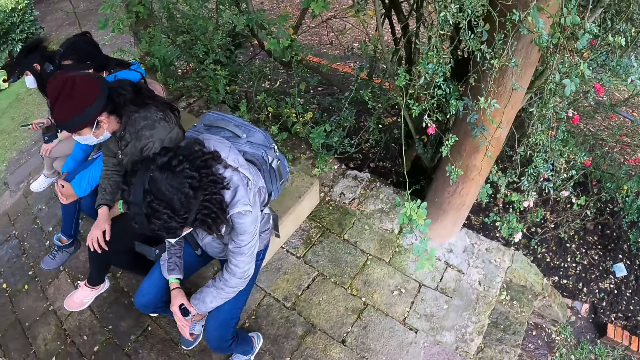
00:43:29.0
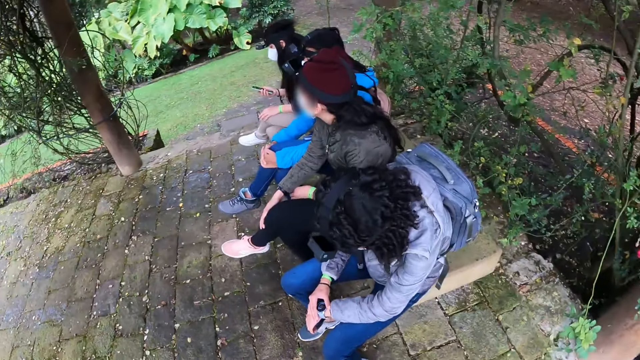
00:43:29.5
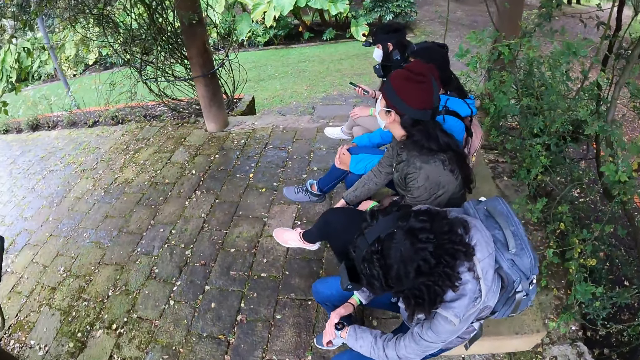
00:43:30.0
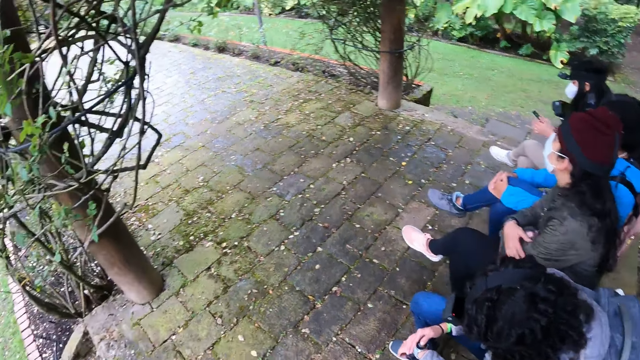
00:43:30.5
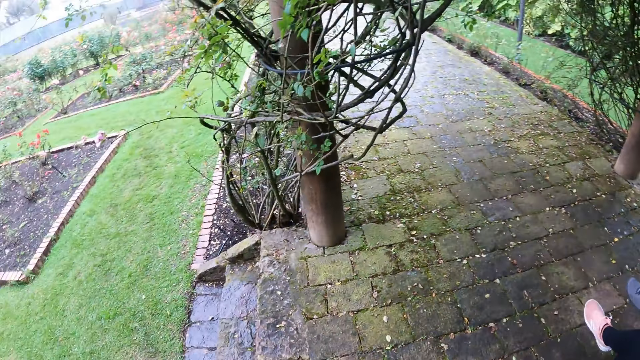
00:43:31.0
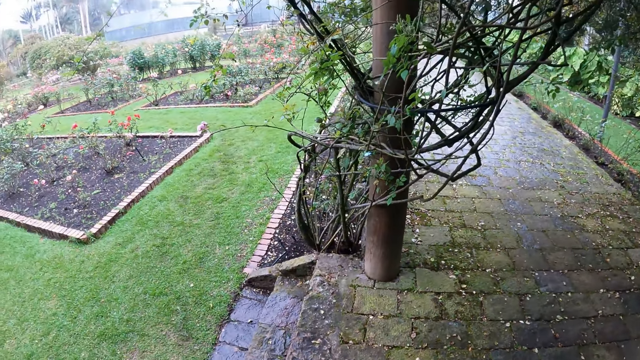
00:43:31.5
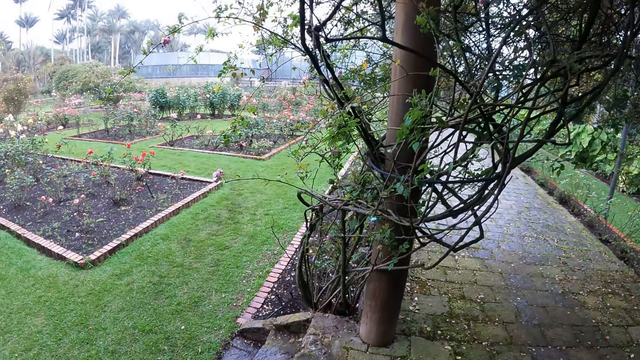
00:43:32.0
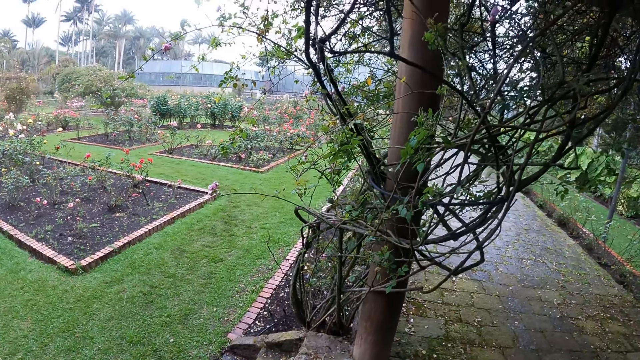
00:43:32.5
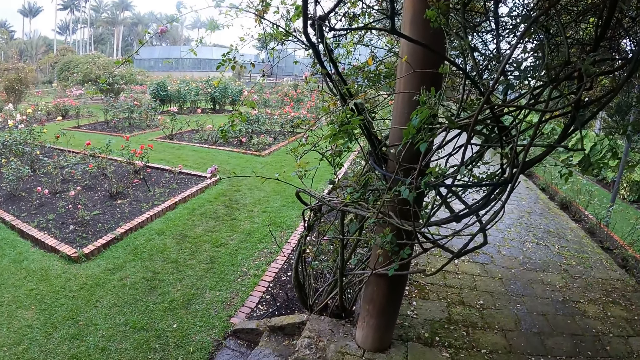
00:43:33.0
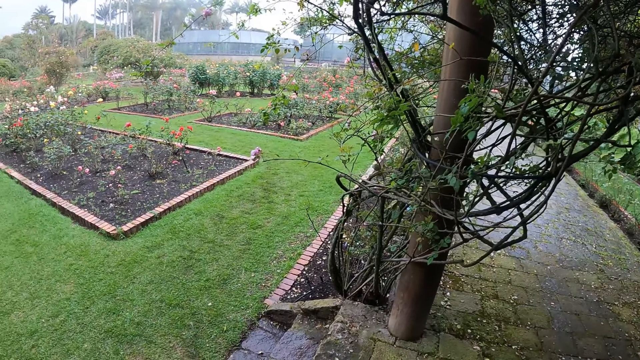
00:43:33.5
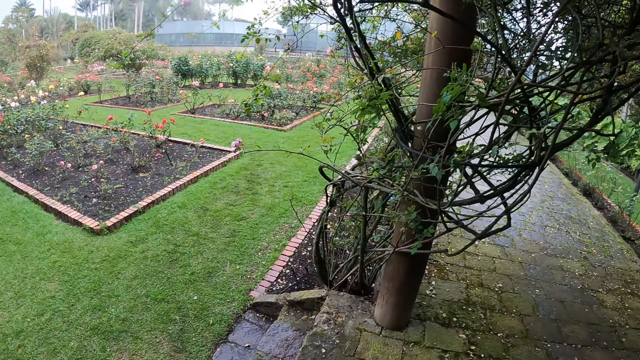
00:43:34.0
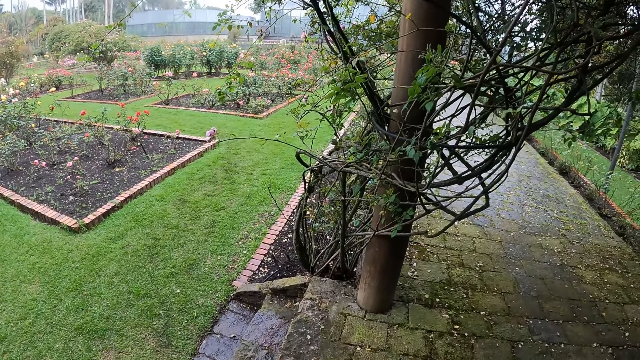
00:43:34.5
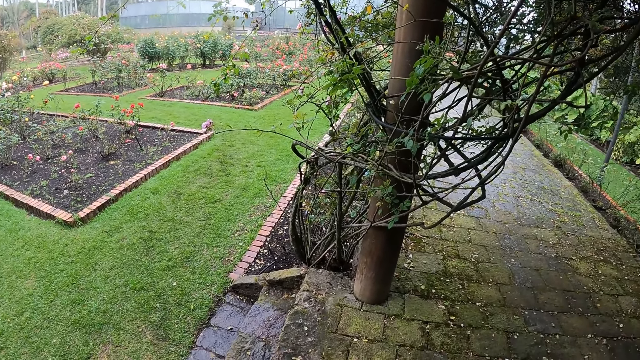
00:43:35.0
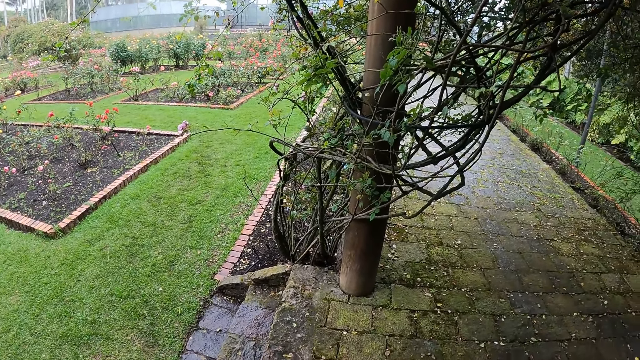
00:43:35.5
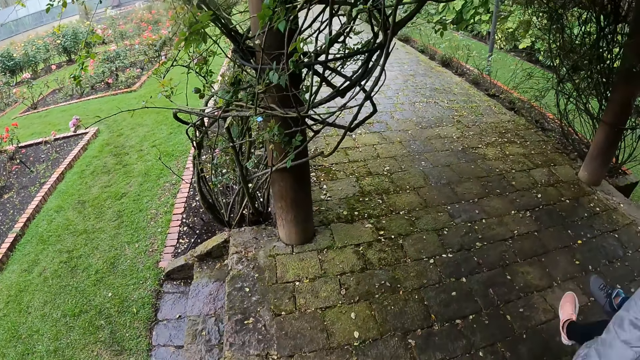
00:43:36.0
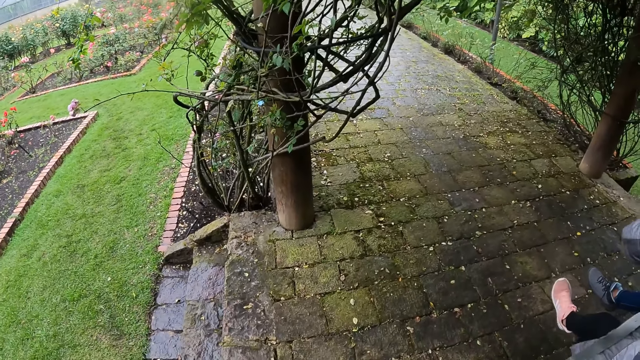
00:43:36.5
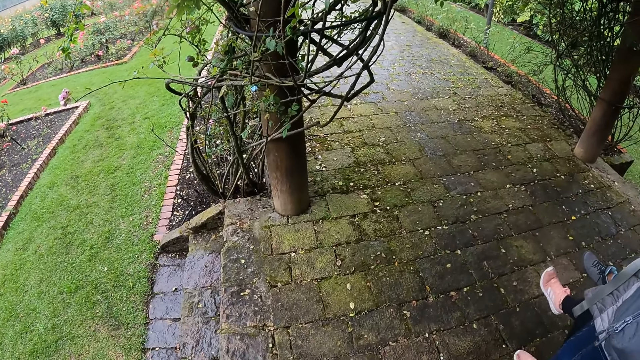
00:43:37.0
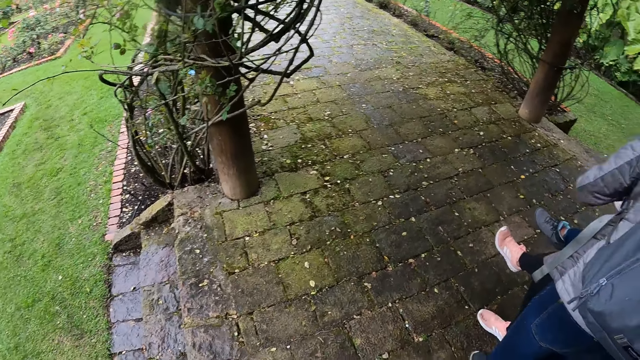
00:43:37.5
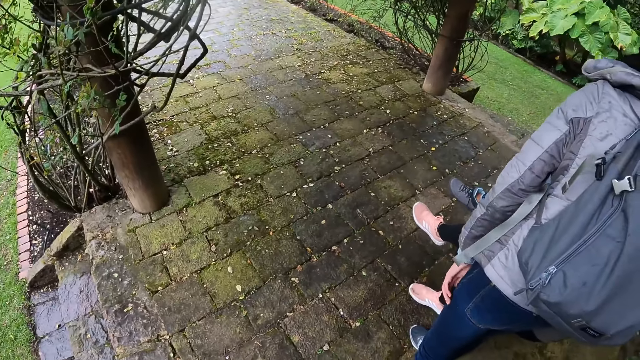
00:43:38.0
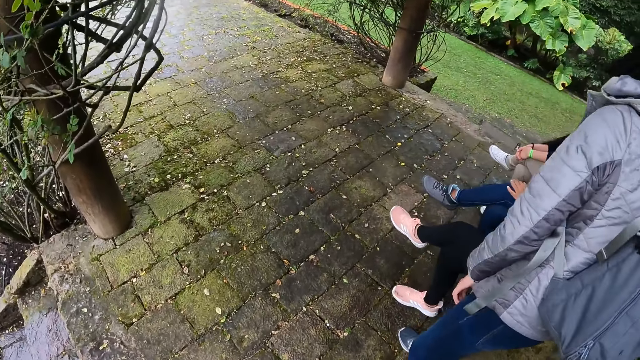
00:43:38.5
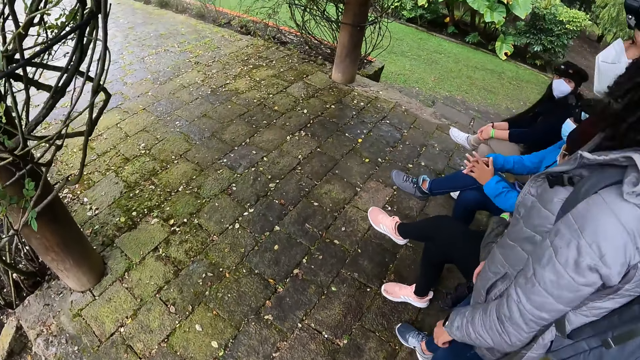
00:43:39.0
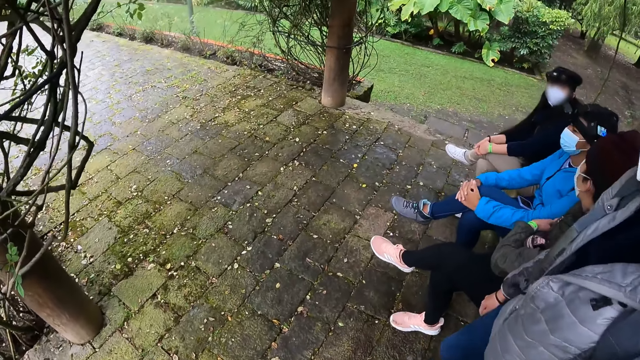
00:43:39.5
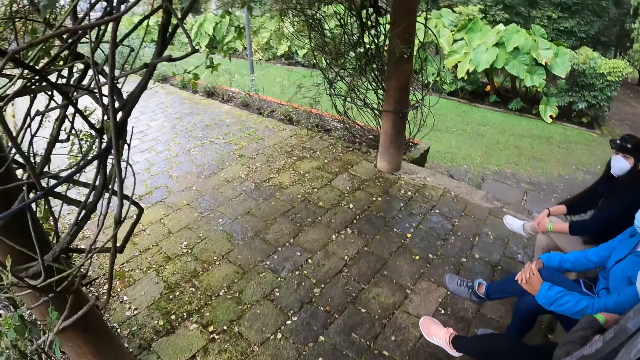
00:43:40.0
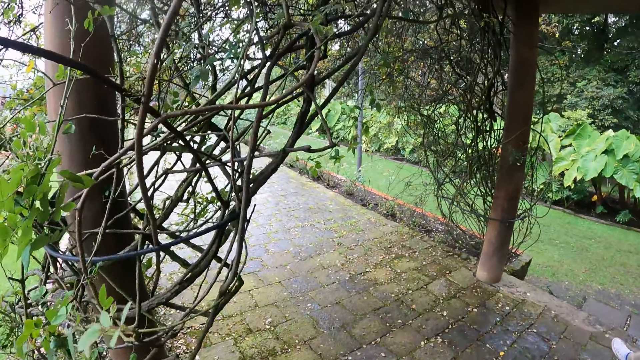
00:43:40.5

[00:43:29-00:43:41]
The woman checks a watch on her left wrist with her right hand. The camera wearer looks around.

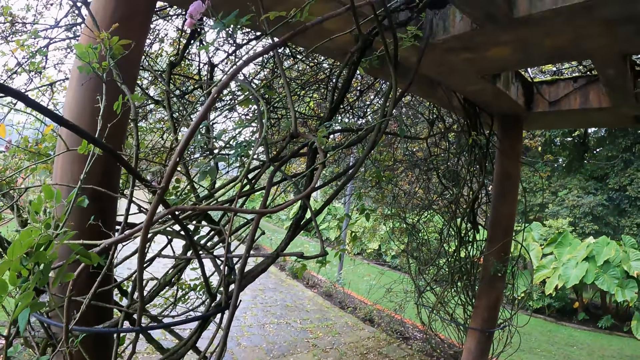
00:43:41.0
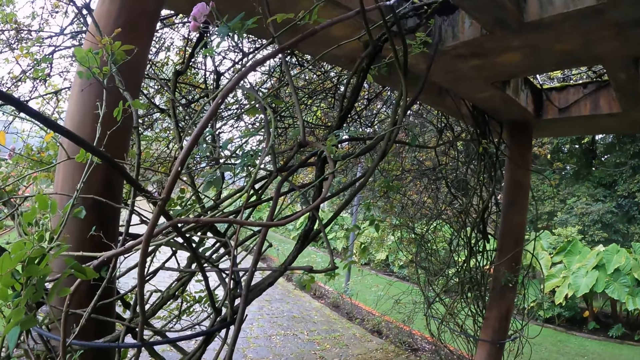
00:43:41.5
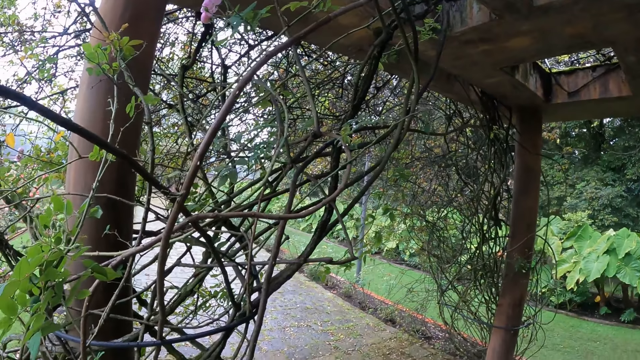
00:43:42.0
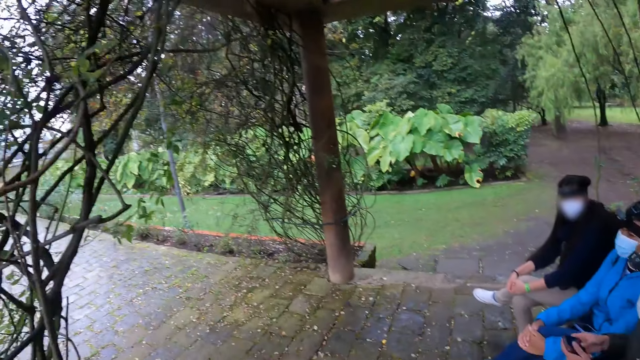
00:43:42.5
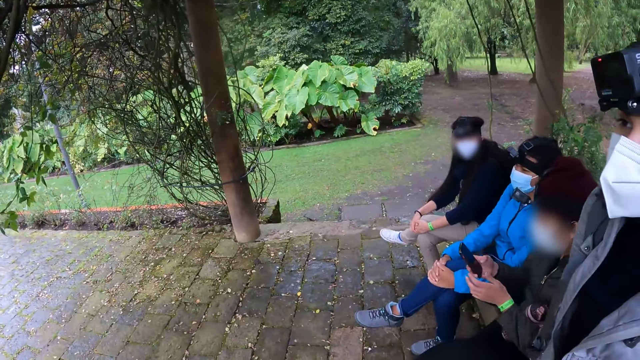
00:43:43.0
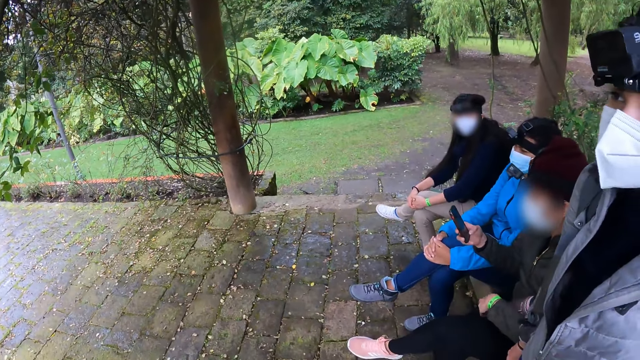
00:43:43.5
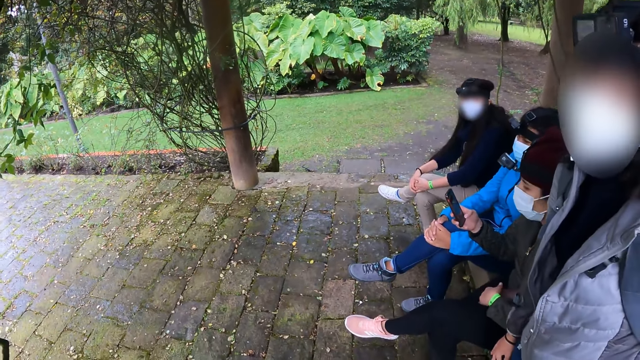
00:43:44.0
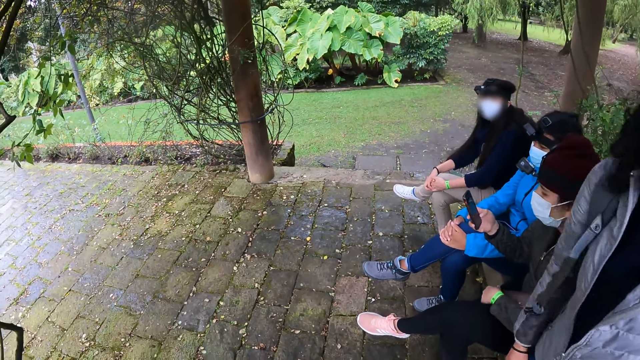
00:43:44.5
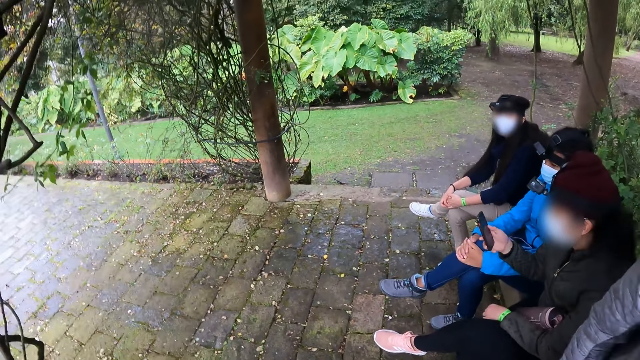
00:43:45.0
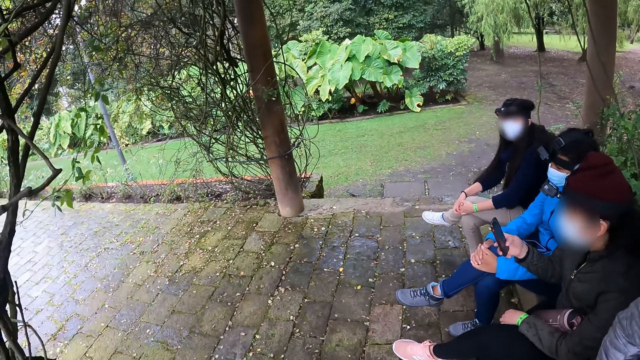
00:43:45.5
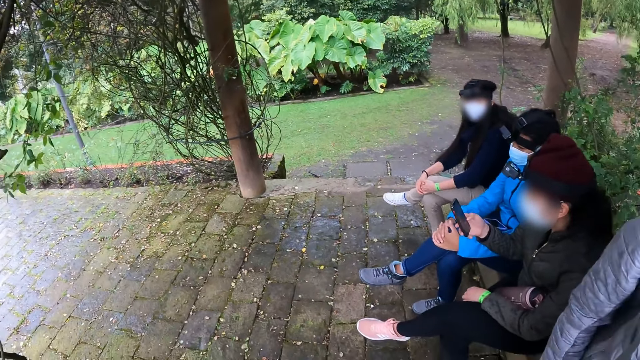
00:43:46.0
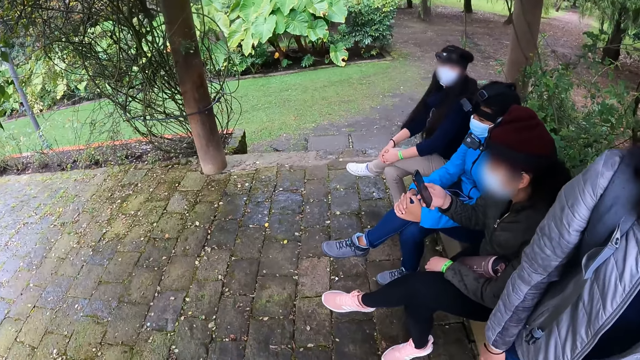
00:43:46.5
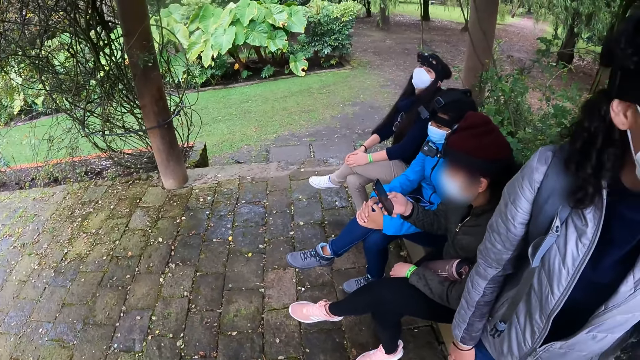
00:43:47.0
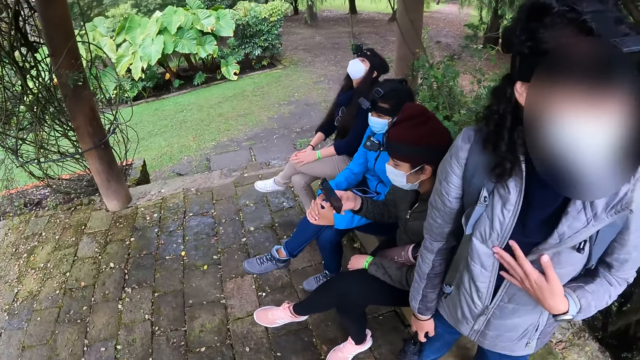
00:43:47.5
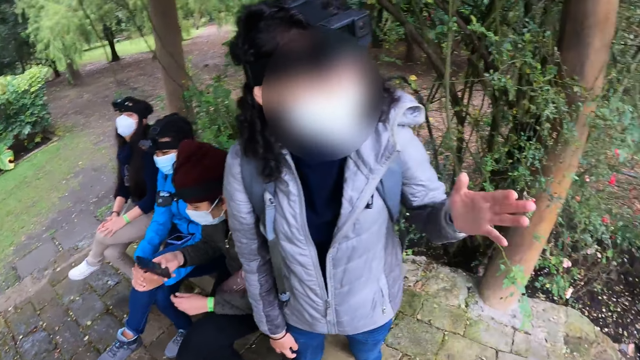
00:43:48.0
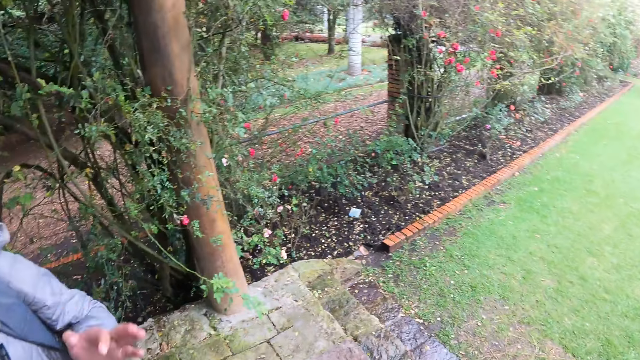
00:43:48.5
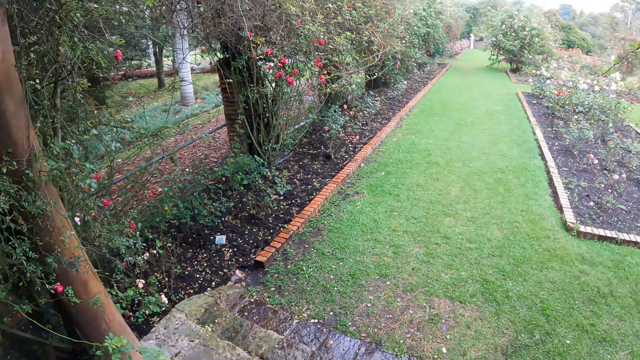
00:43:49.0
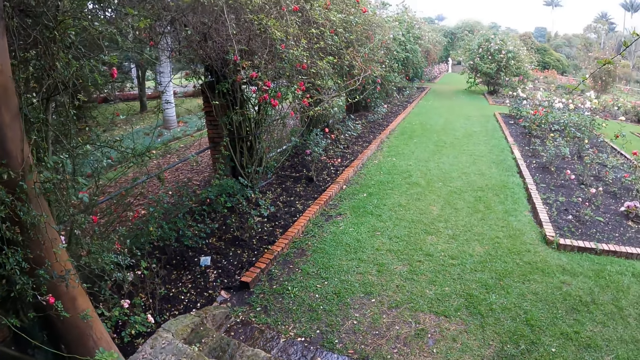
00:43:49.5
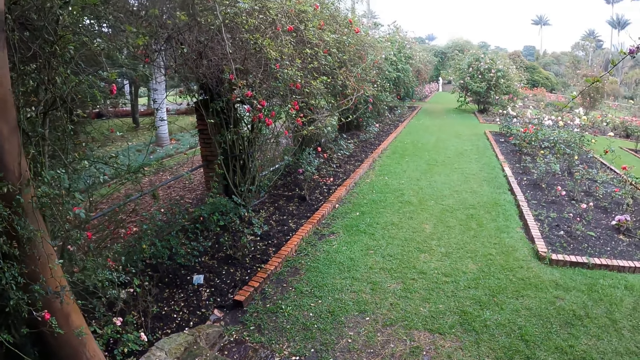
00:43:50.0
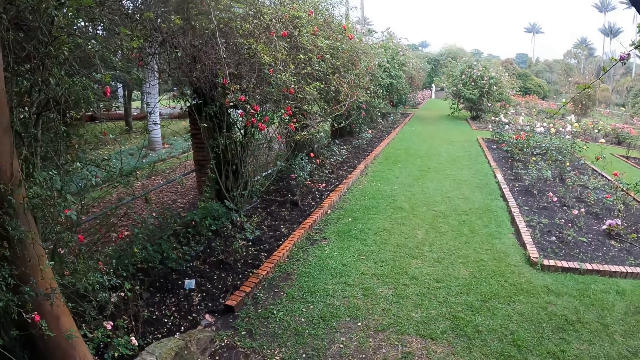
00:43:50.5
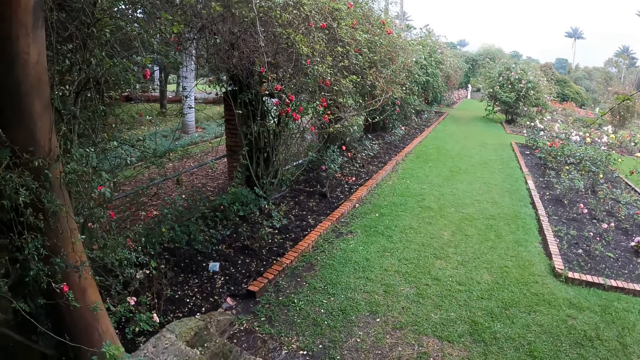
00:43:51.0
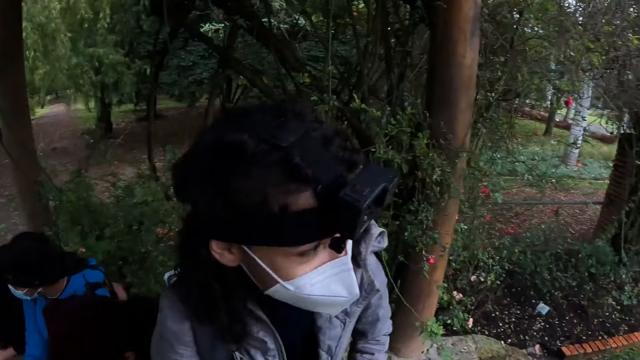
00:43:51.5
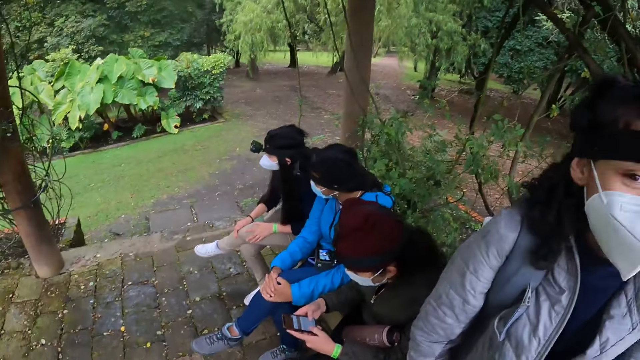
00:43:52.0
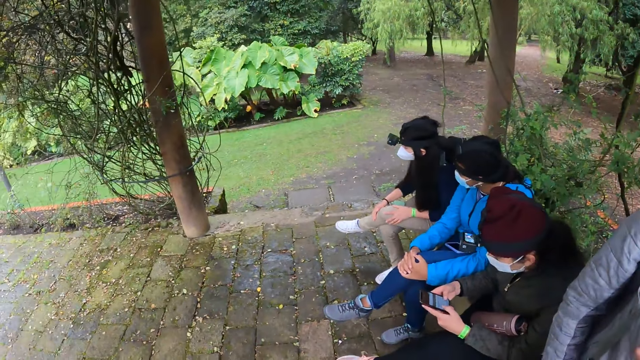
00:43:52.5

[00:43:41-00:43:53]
A woman operates the phone with her right hand. Another woman interacts with the camera wearer.
